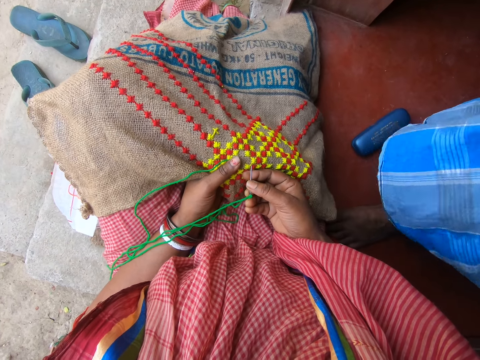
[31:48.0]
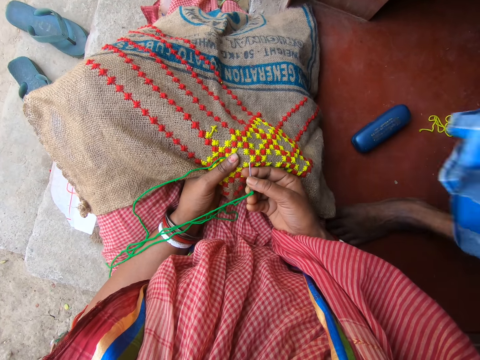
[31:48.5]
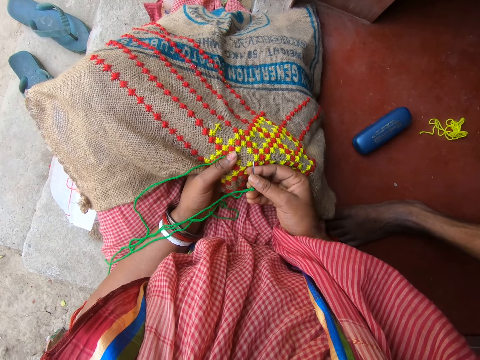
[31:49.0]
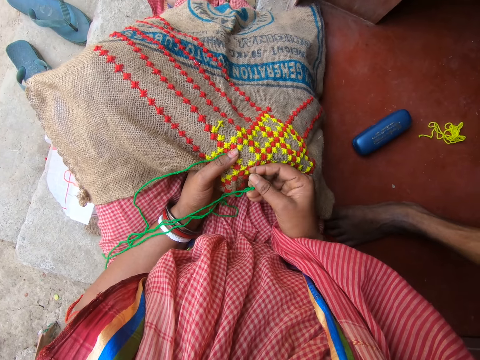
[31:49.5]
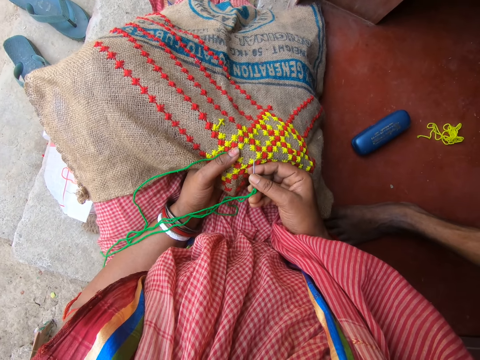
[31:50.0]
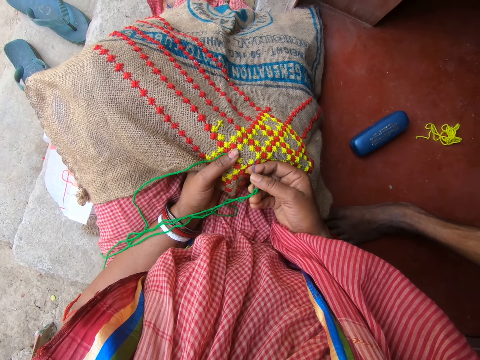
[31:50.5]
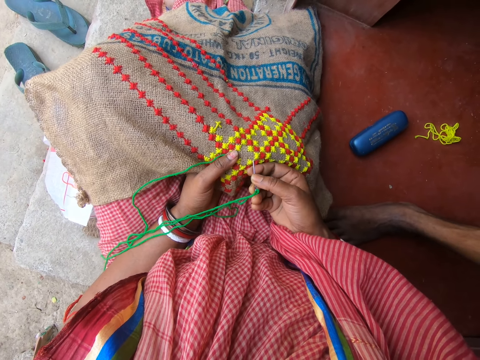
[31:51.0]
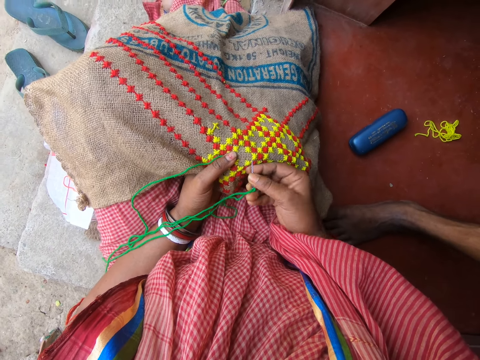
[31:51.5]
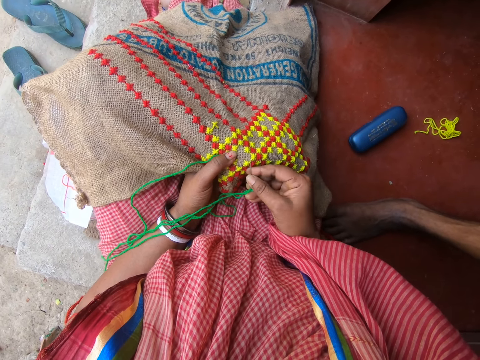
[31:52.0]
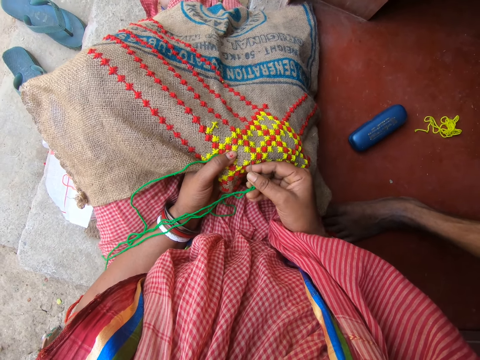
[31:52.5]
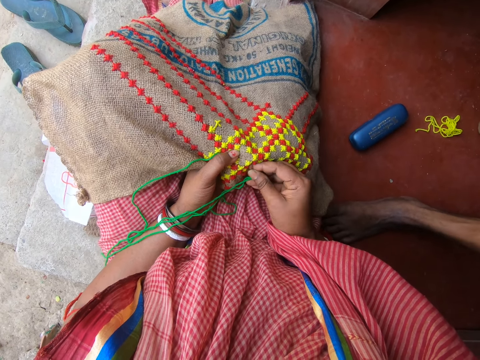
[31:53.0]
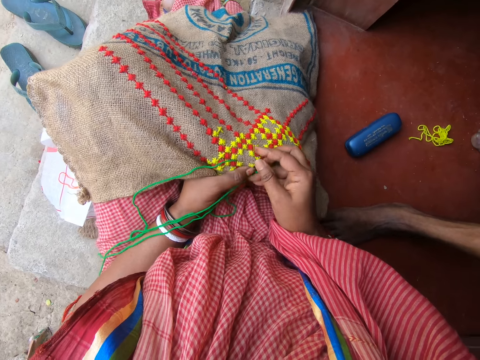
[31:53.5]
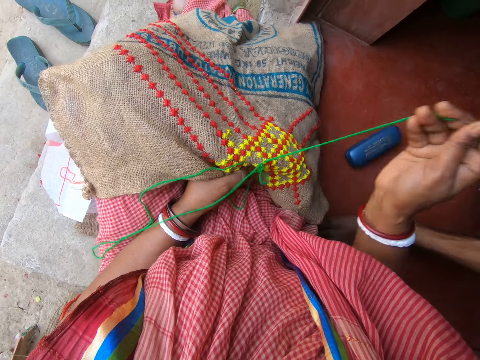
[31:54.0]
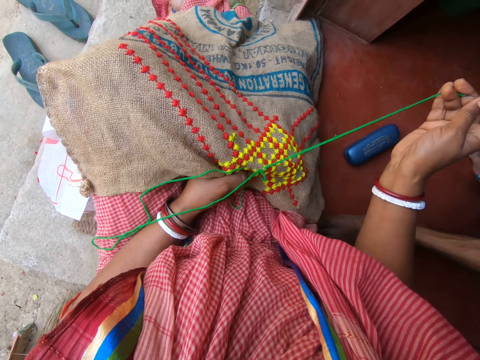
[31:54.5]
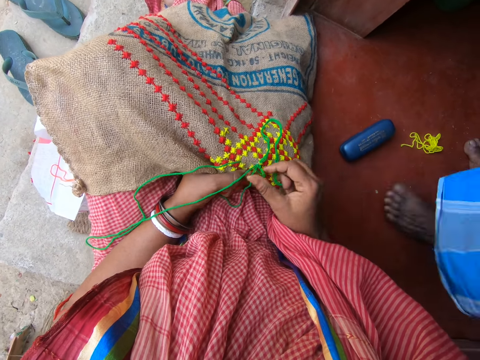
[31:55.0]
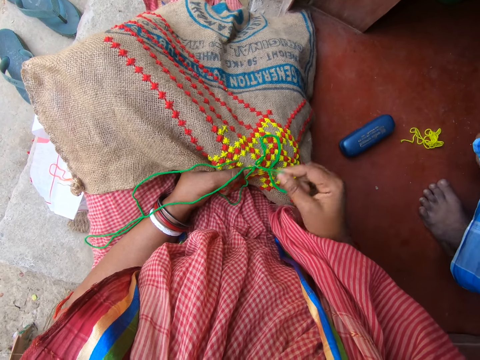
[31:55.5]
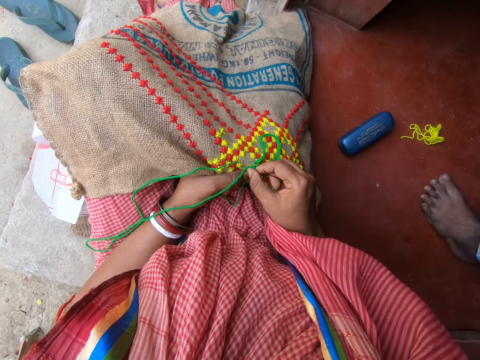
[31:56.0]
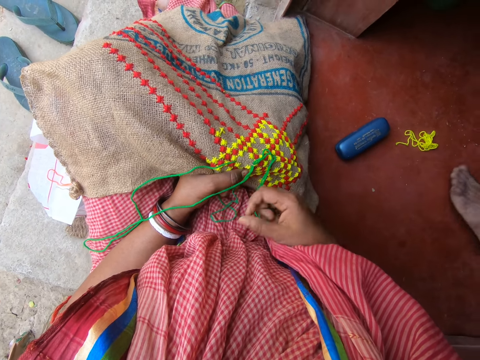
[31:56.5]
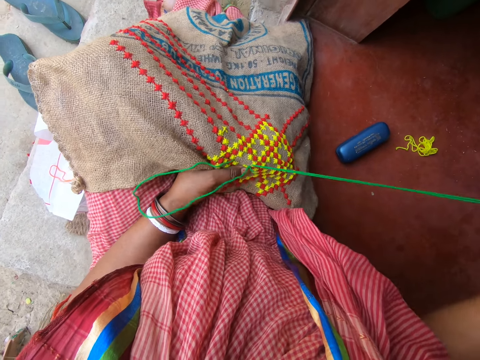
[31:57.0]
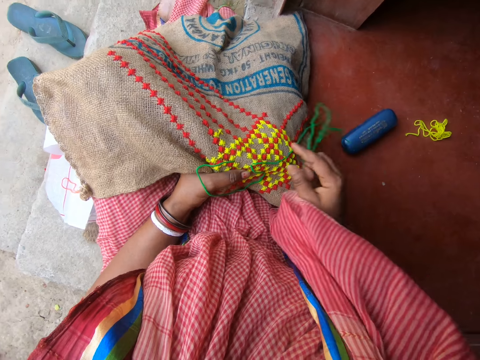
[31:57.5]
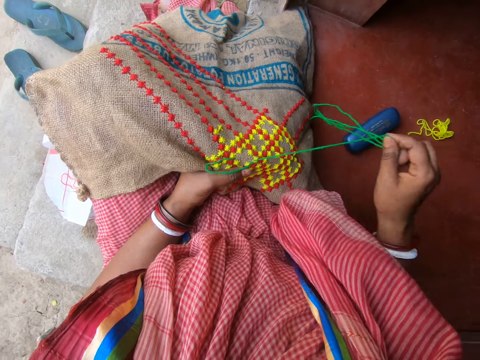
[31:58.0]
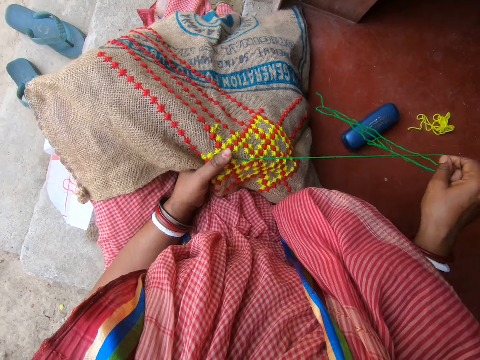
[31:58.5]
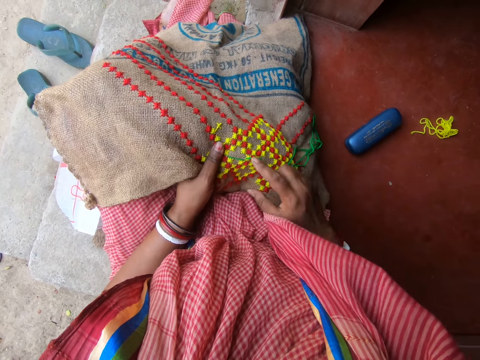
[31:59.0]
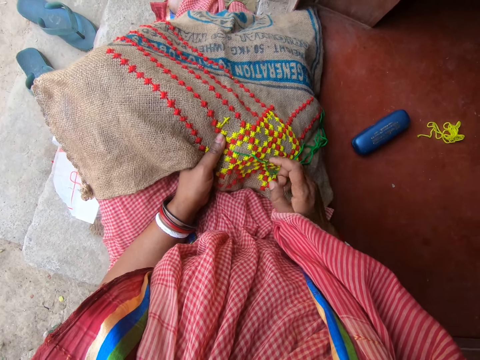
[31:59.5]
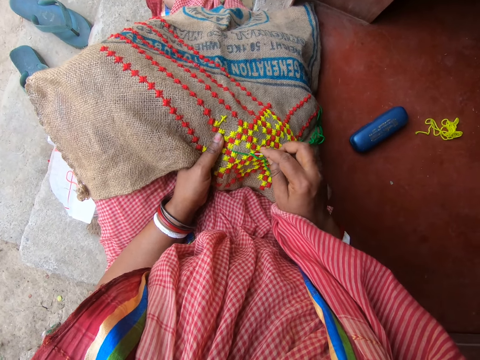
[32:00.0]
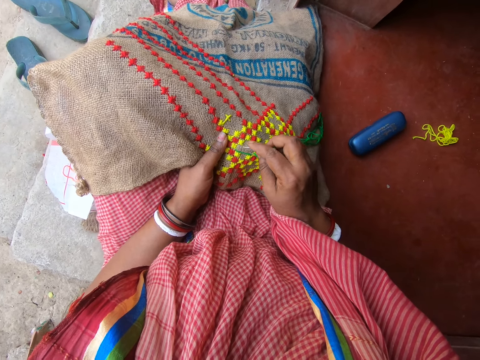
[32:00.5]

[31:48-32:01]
A man walks away.

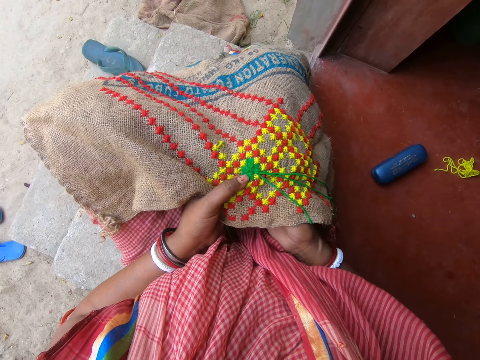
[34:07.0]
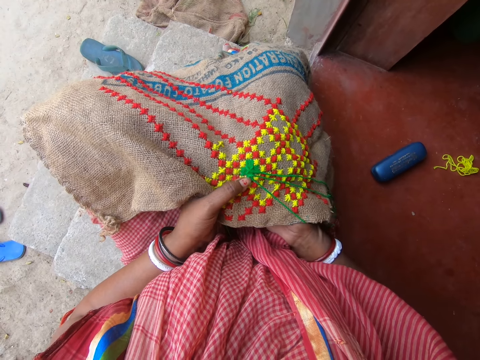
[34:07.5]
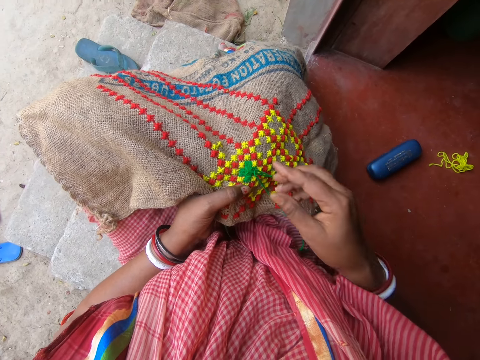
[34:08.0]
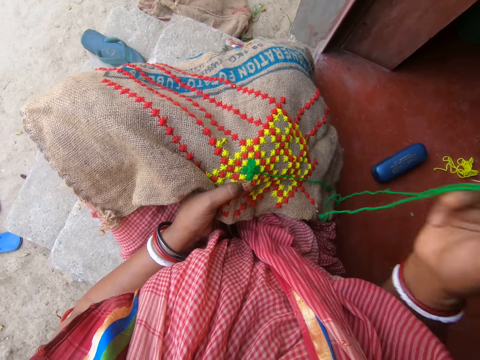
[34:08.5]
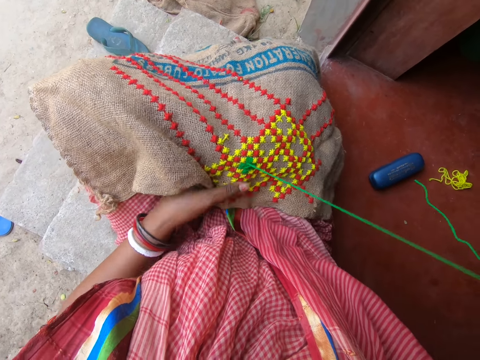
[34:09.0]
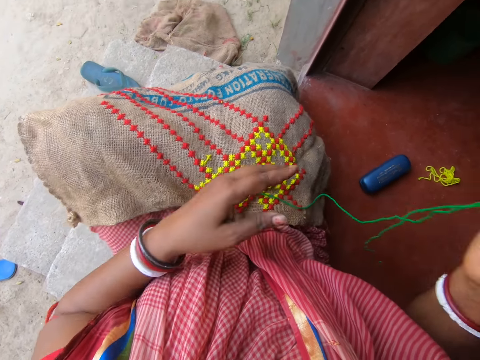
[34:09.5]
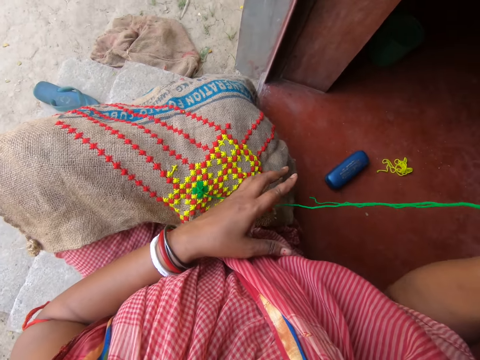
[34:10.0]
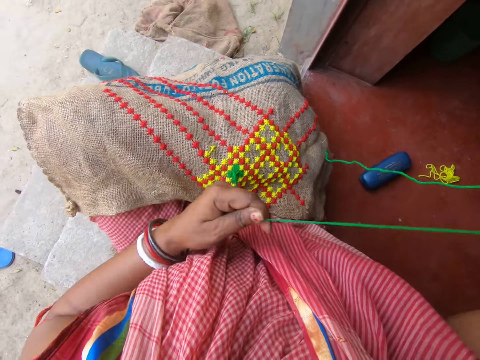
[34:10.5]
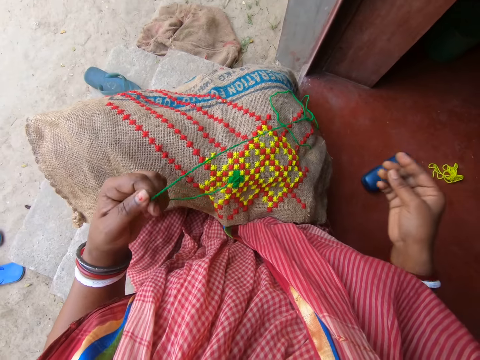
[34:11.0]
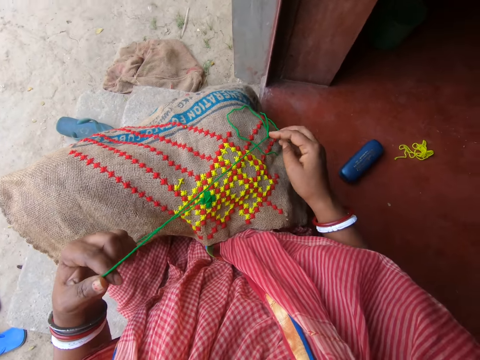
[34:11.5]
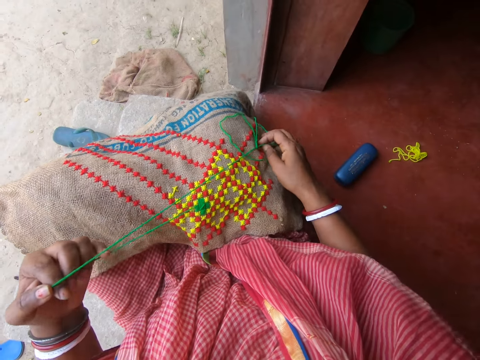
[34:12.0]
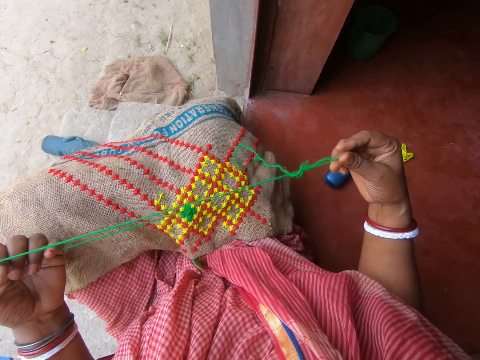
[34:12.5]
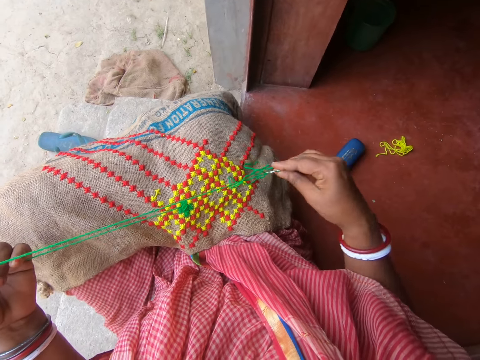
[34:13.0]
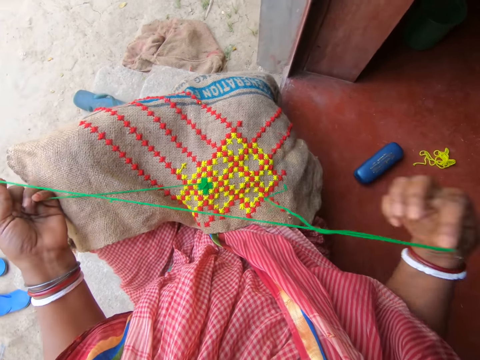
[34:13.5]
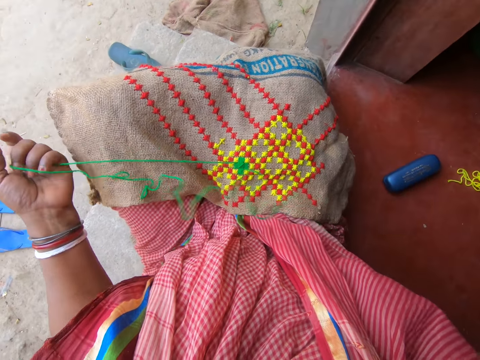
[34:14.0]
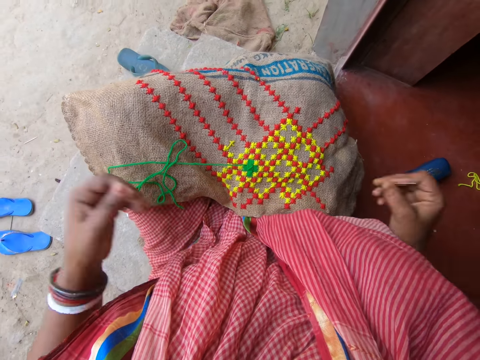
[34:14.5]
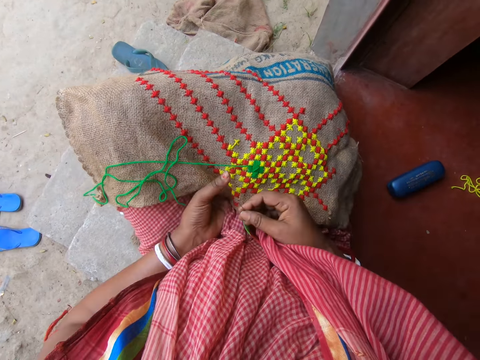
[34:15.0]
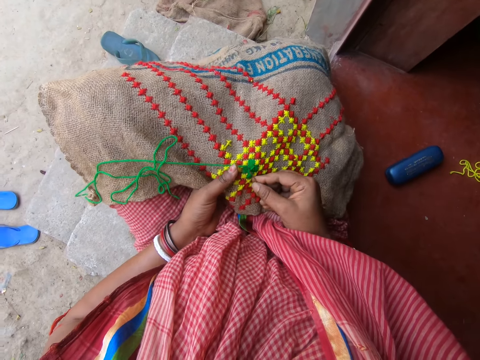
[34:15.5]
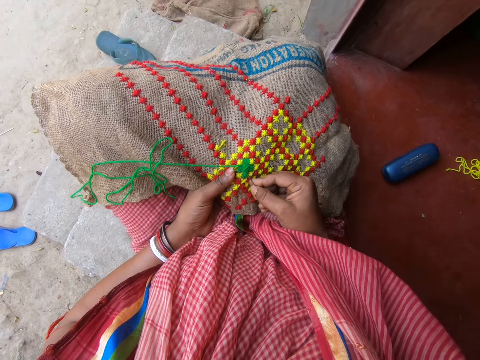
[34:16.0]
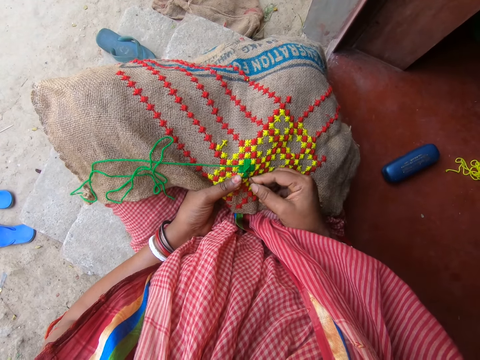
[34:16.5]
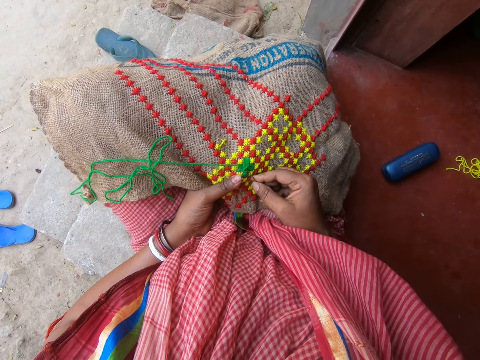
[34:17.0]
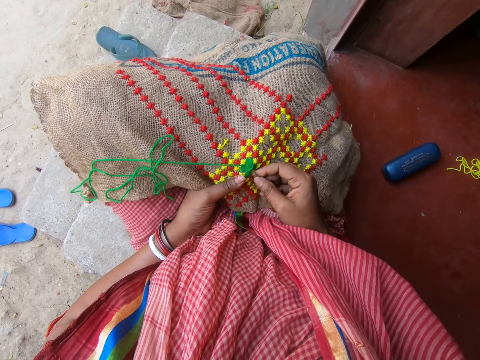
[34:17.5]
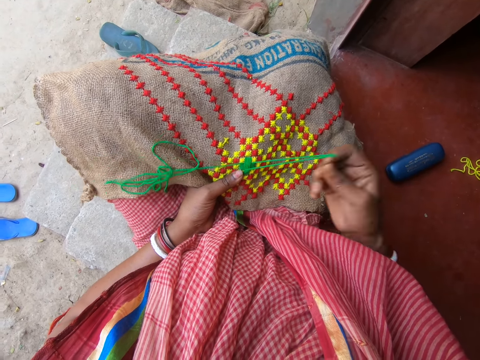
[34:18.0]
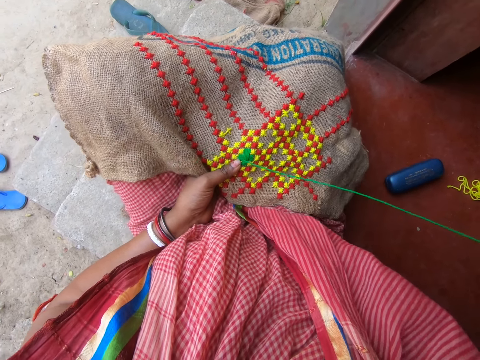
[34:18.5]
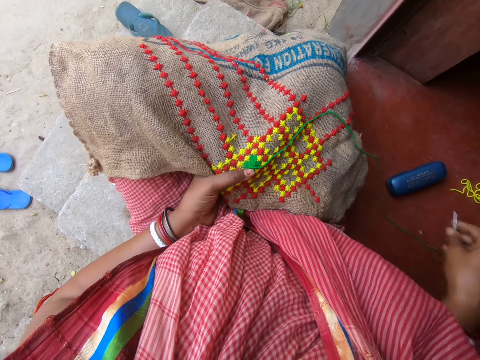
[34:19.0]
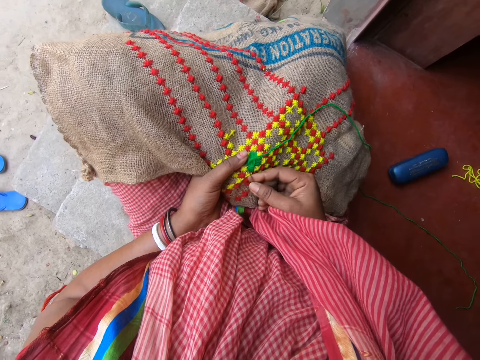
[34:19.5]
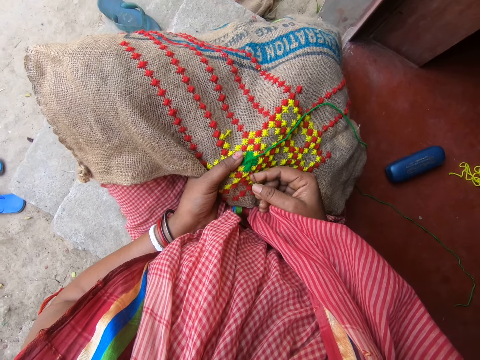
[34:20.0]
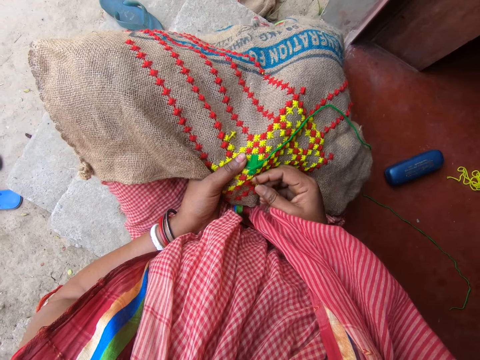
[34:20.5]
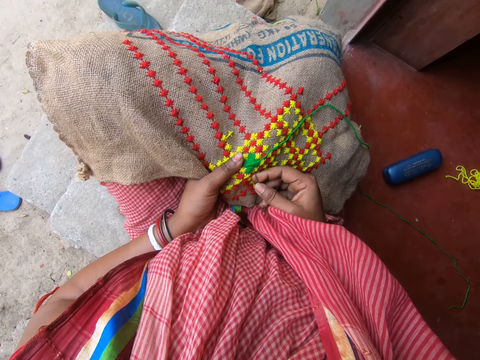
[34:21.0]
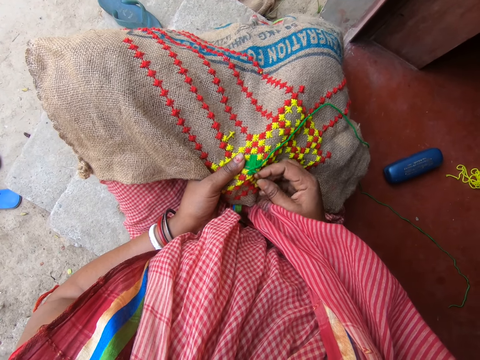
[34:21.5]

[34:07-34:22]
The camera wearer drops the fabric in her left hand on her lap. She pulls the thread with her left hand. She picks up the needle. She picks up the fabric from her lap with her left hand. She stitches on the fabric in her left hand with the needle and thread in her right hand. She removes the thread.
